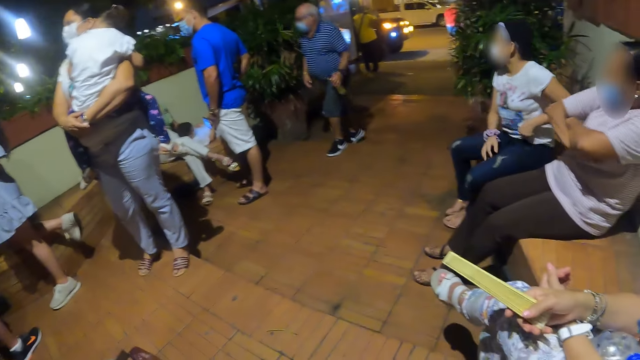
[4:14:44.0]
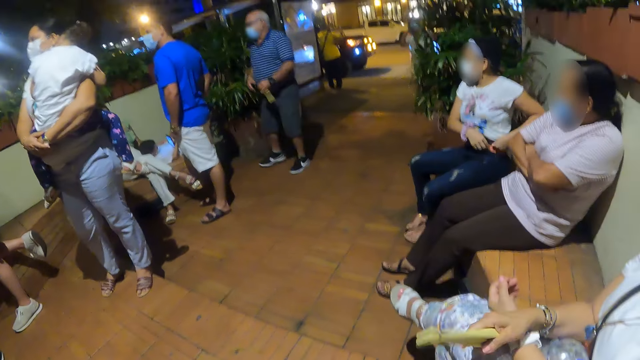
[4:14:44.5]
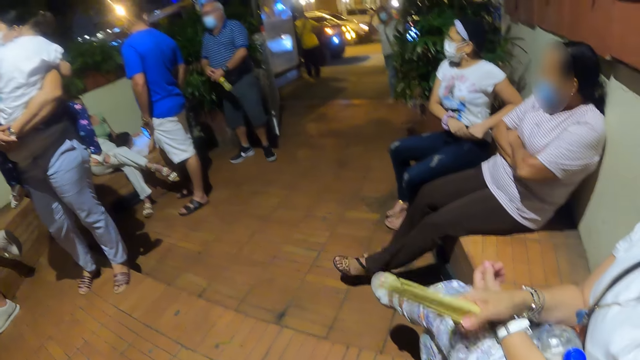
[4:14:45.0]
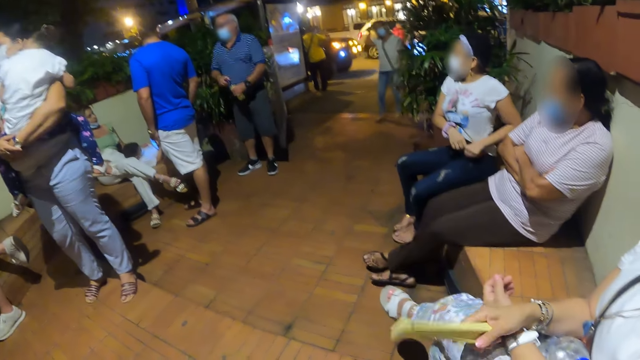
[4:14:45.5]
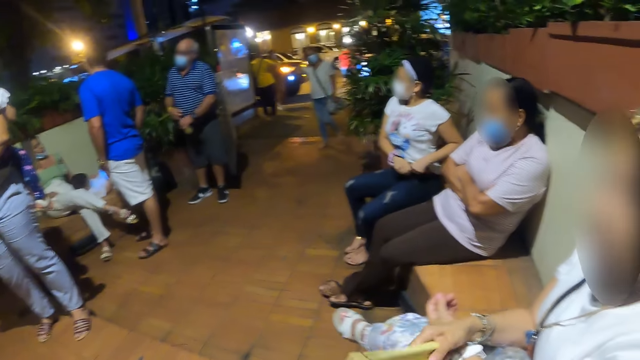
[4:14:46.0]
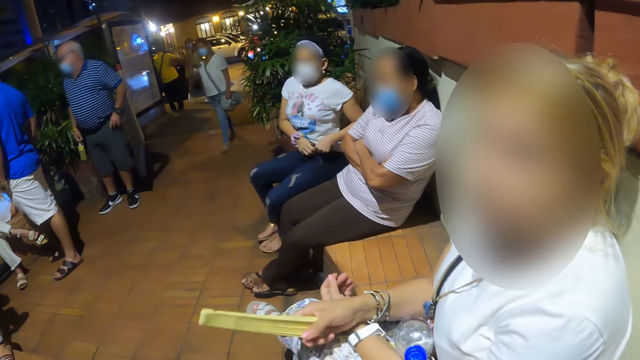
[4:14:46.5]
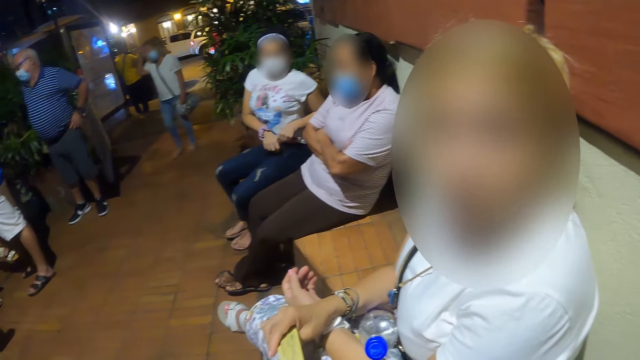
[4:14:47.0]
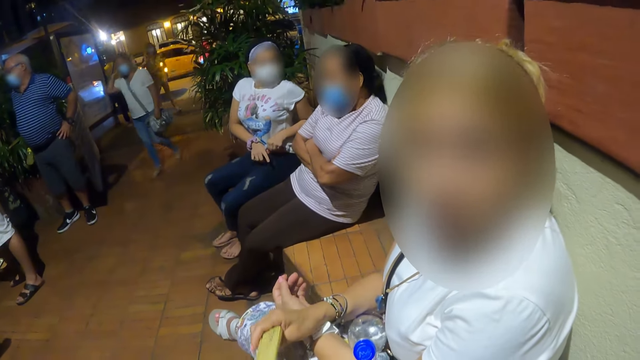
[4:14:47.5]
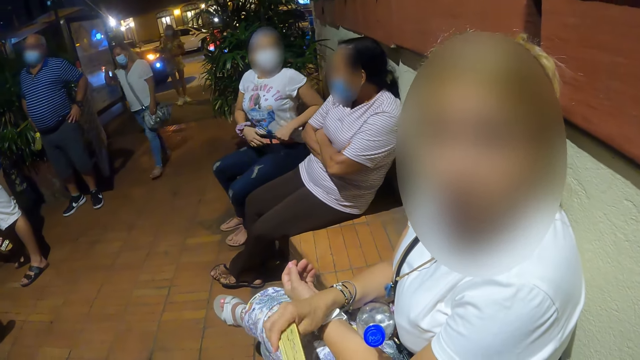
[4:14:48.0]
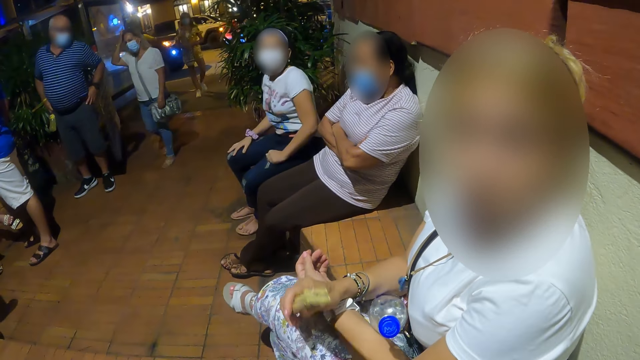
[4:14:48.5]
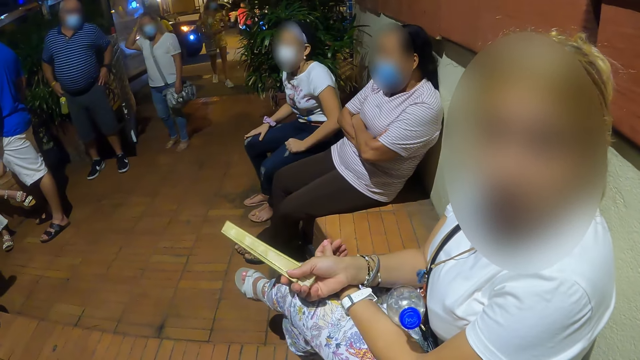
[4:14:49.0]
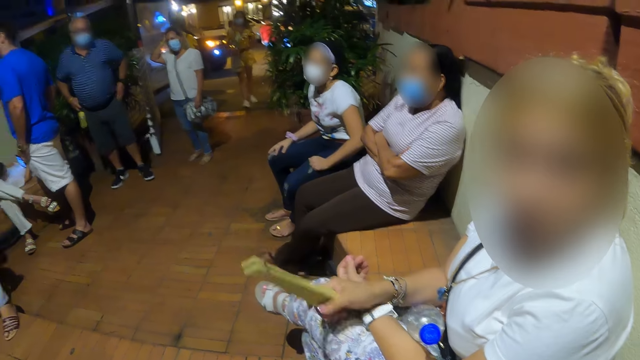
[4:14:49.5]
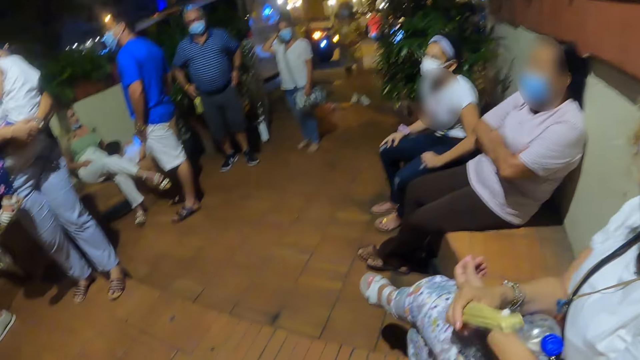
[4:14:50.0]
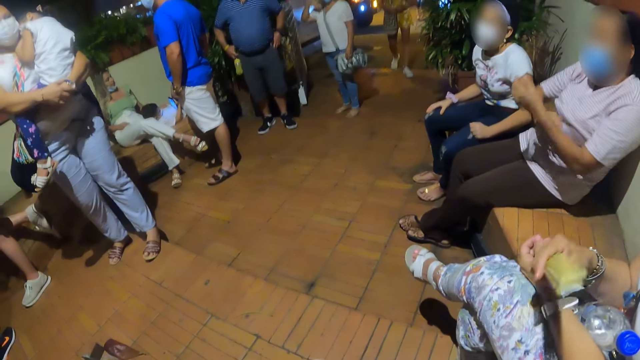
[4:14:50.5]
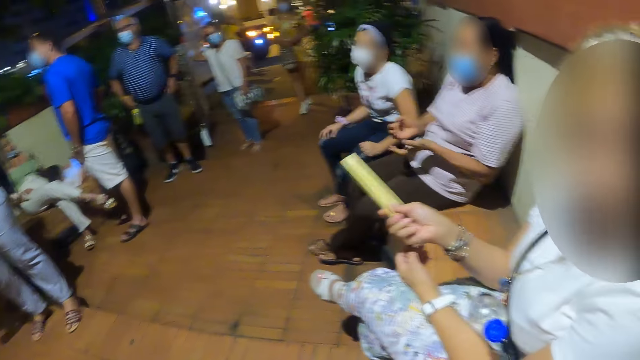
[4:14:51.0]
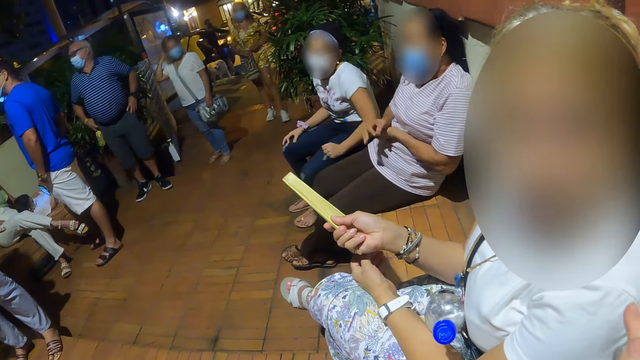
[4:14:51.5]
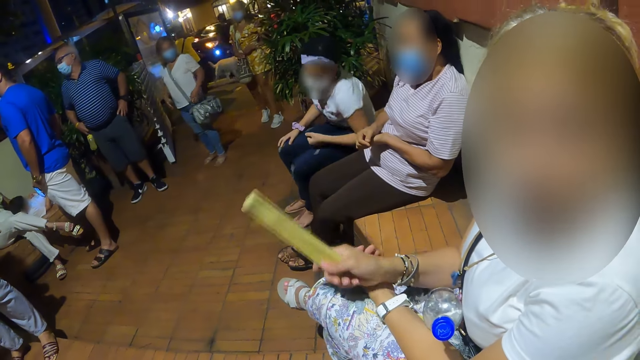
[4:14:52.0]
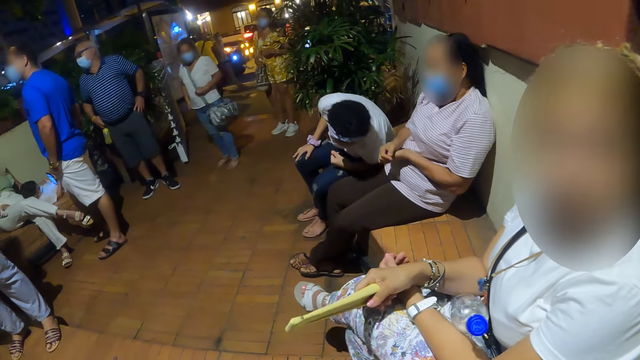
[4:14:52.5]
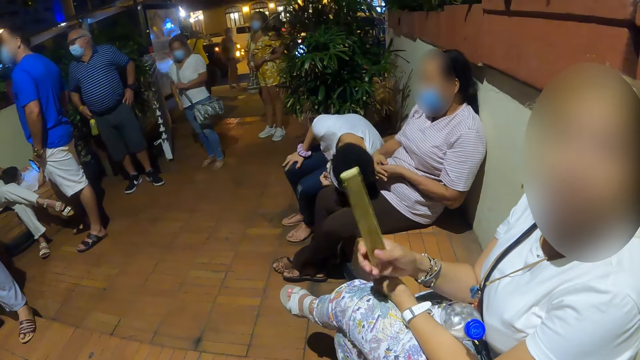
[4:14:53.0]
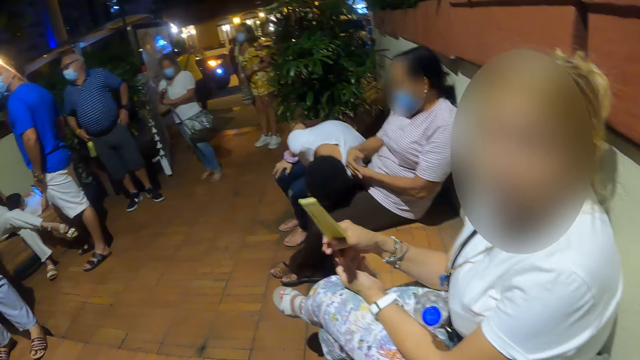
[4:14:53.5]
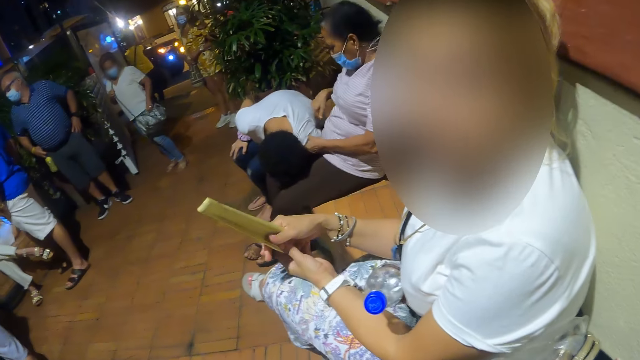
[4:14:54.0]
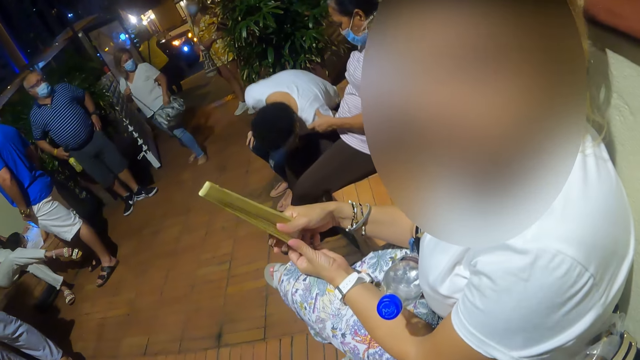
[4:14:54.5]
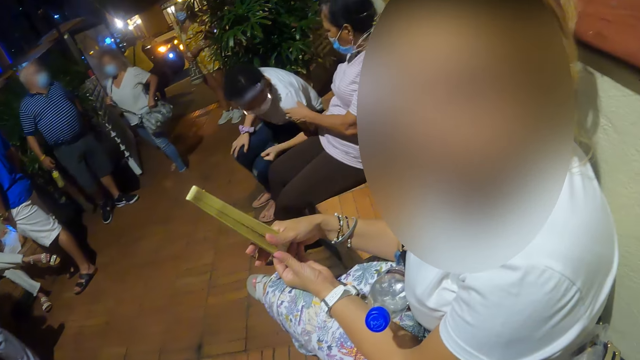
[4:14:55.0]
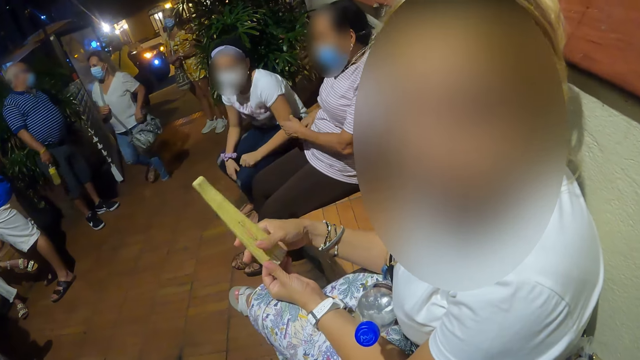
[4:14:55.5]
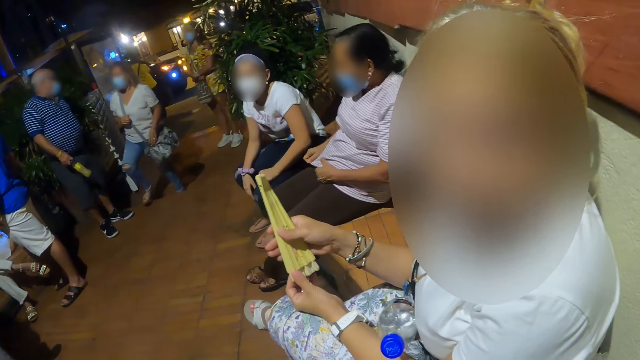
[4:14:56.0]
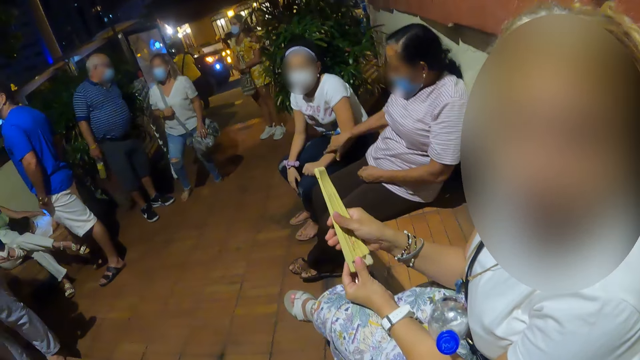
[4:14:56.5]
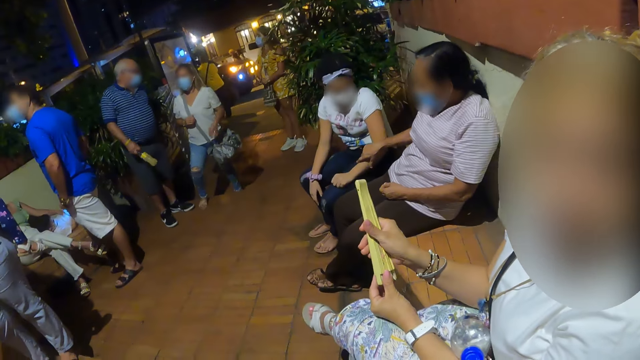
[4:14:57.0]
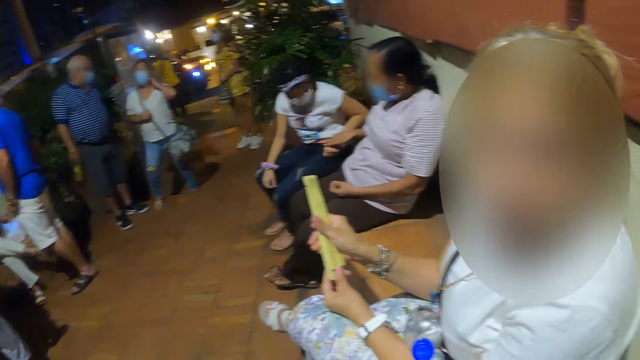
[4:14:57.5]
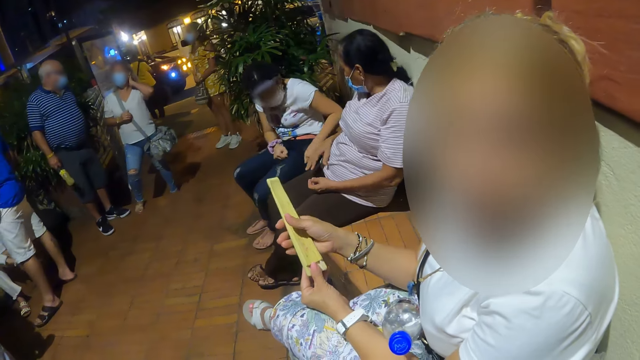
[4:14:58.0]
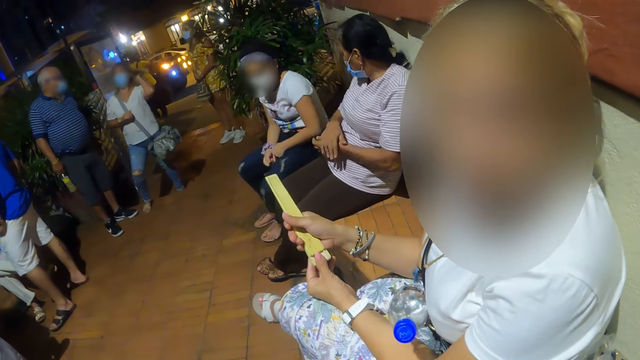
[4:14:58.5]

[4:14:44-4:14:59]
The camera wearer looks forward. They look right. They look left. They look right. They converse with a woman.

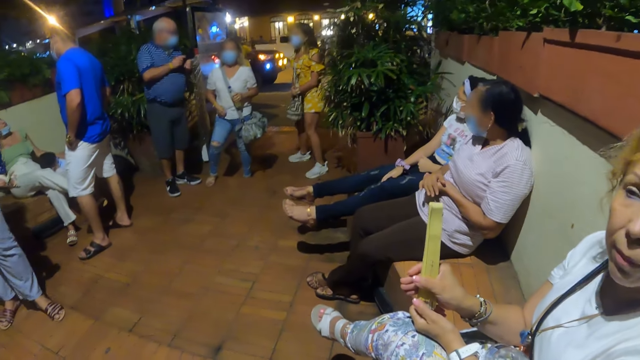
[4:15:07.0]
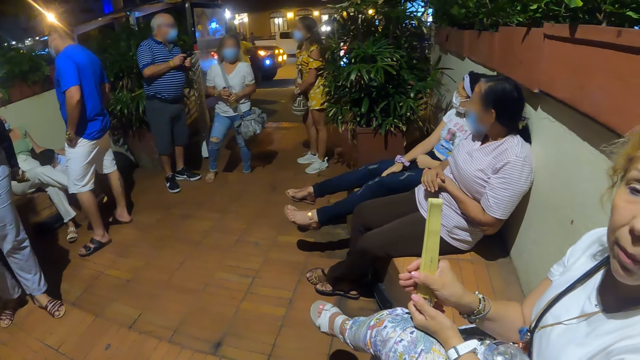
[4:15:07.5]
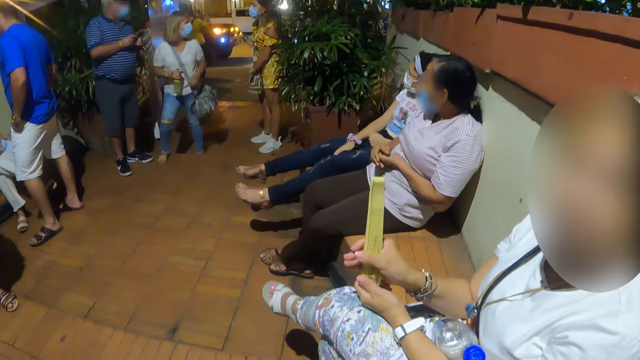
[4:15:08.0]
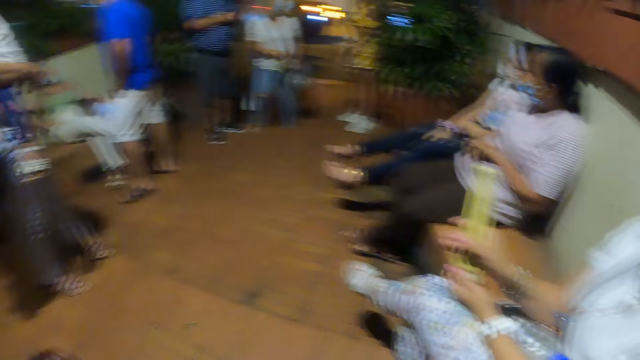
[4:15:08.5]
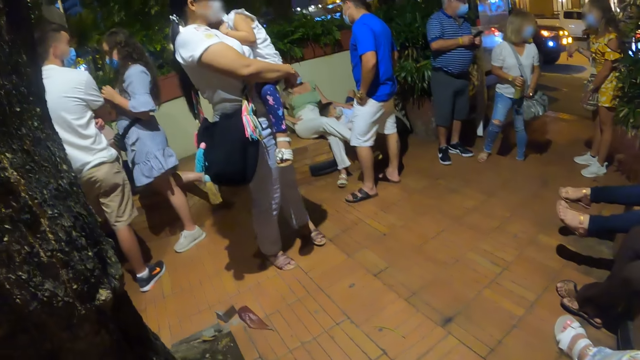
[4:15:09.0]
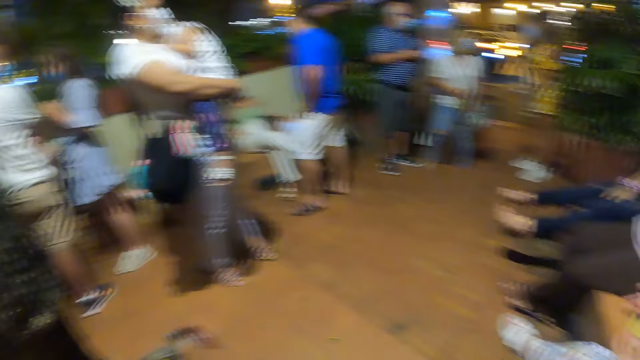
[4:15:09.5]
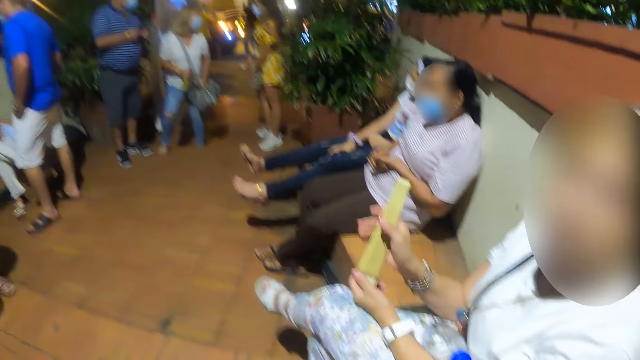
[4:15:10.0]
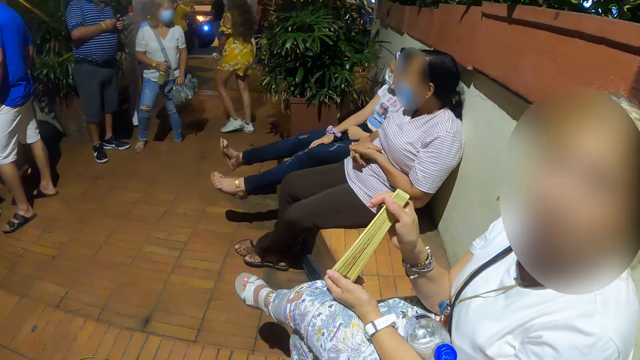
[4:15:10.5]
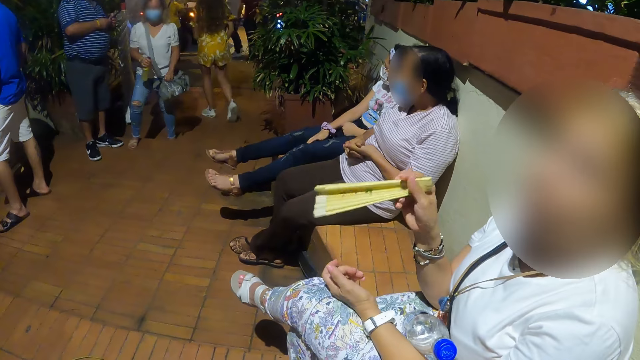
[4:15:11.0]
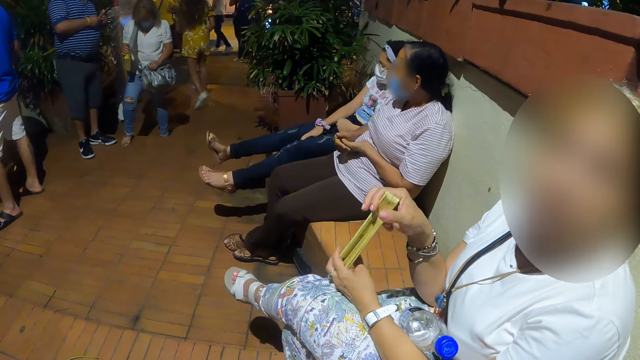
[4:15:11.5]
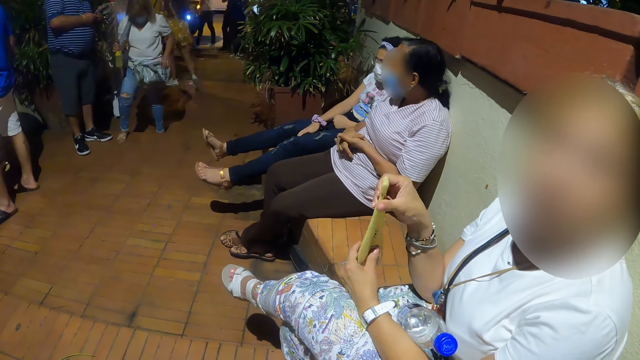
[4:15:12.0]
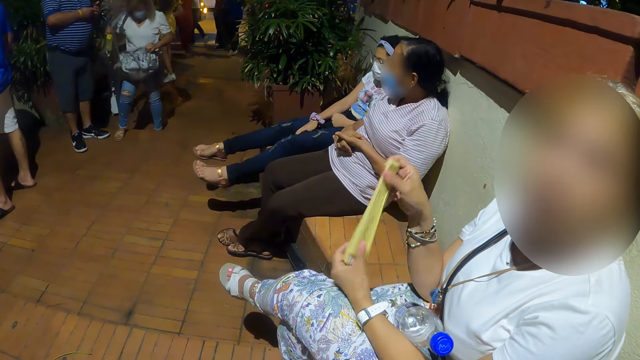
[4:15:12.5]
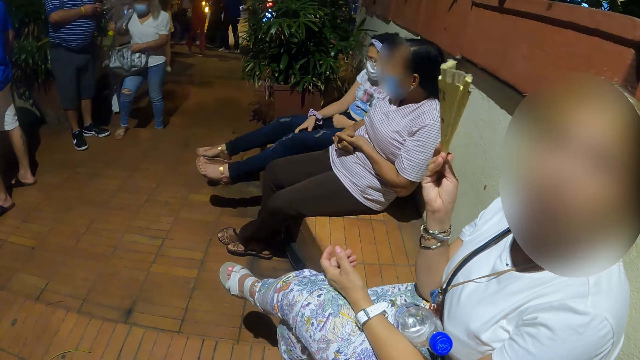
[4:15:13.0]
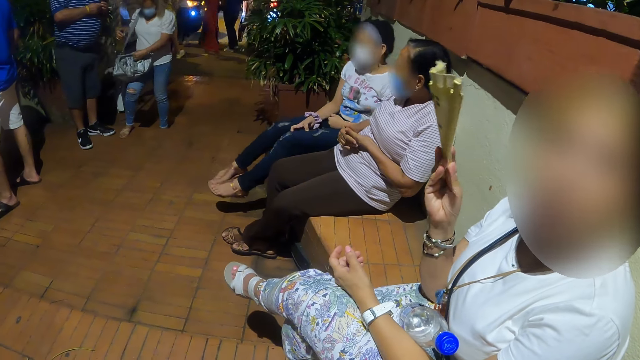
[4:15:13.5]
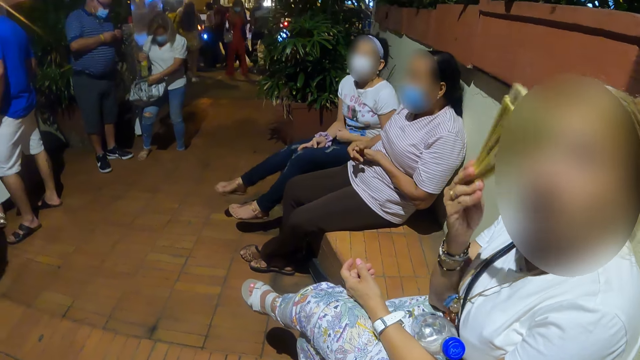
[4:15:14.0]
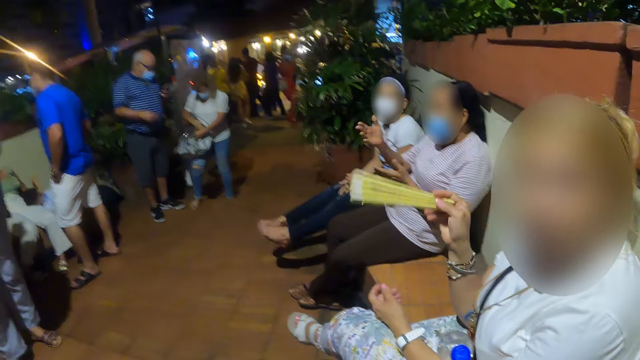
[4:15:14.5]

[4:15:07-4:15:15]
The camera wearer looks left. They look right. A woman converses with the camera wearer.
